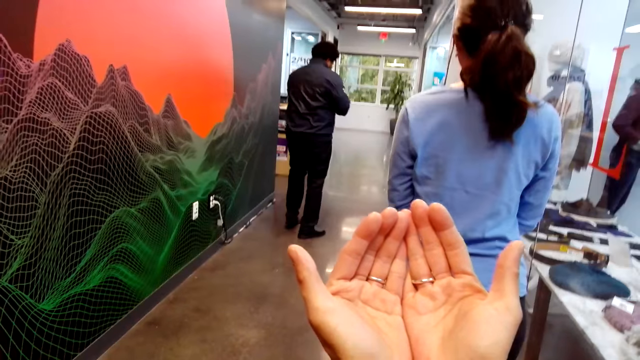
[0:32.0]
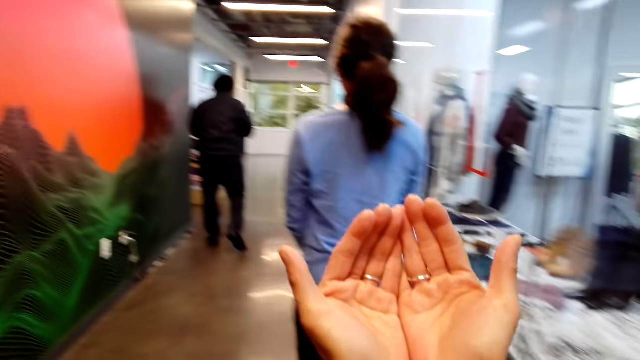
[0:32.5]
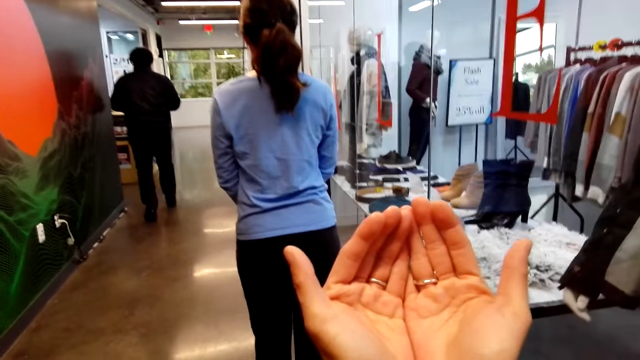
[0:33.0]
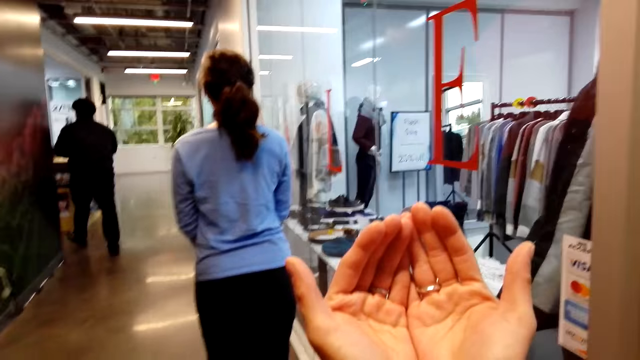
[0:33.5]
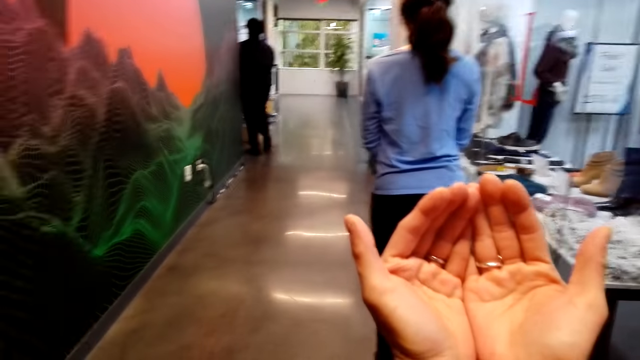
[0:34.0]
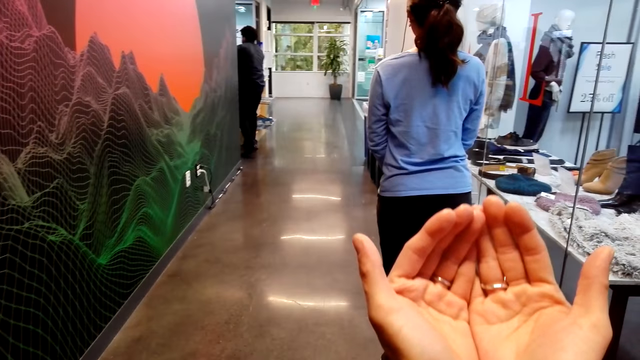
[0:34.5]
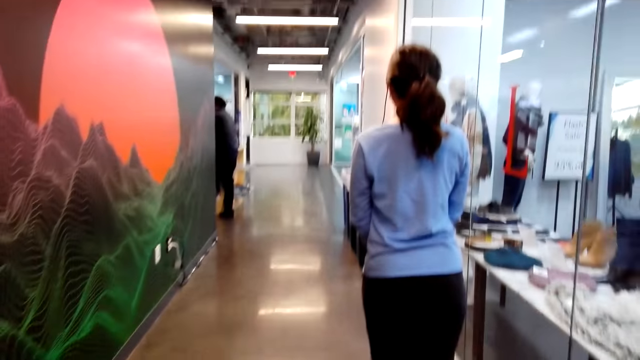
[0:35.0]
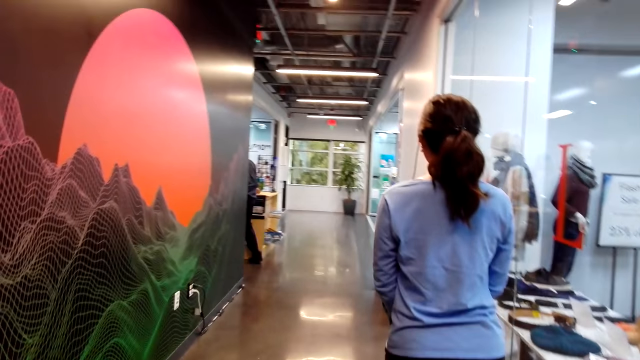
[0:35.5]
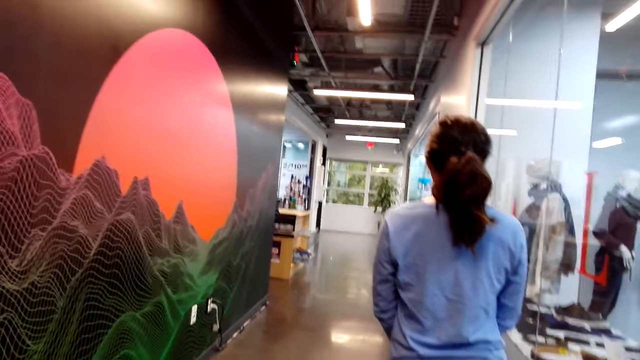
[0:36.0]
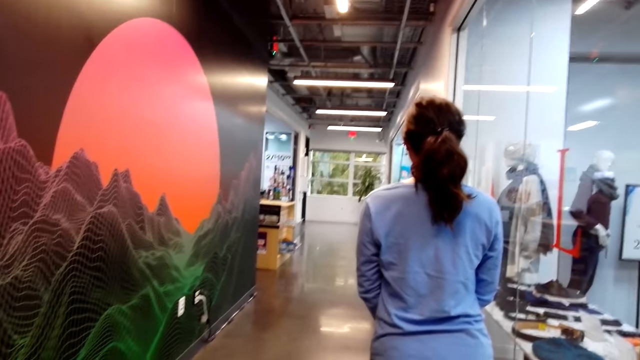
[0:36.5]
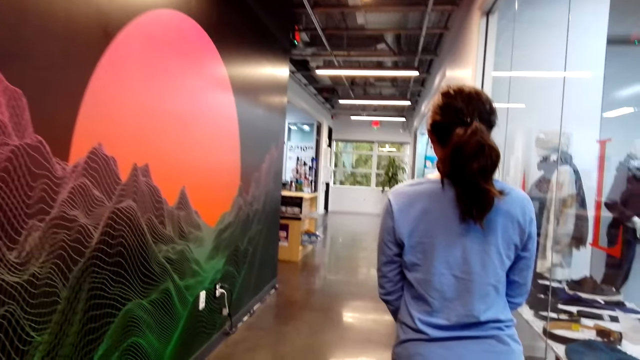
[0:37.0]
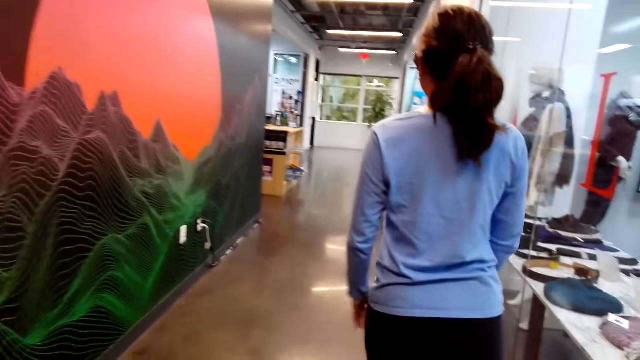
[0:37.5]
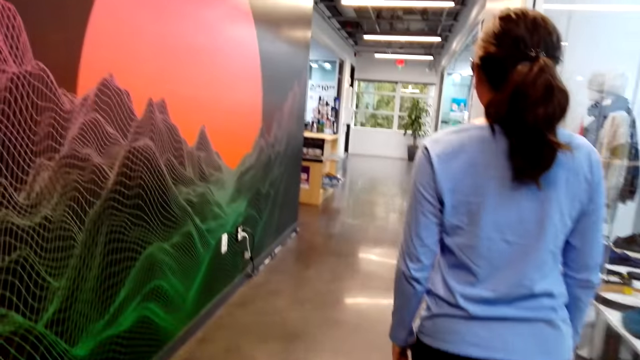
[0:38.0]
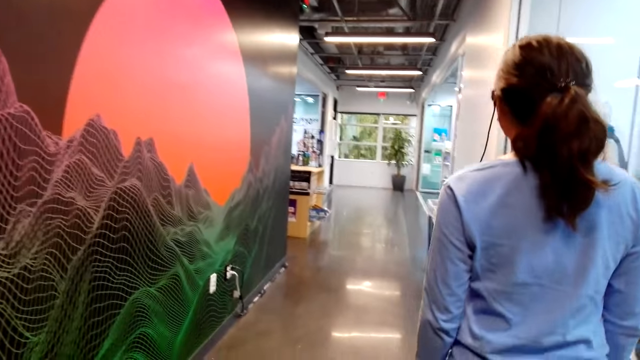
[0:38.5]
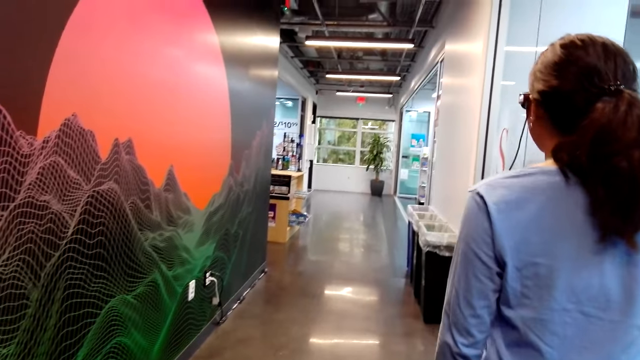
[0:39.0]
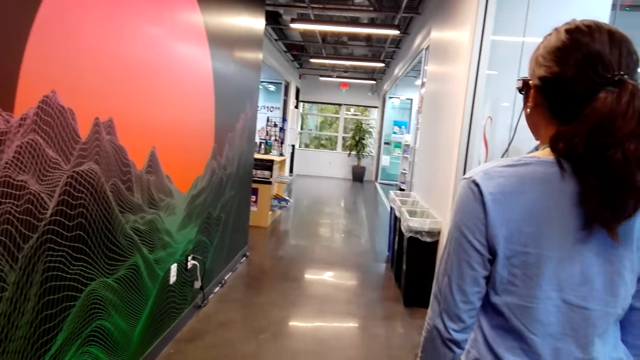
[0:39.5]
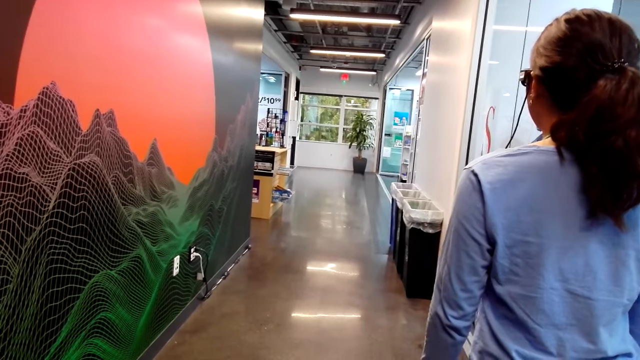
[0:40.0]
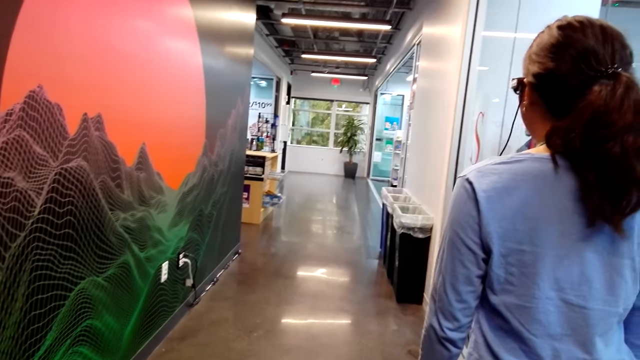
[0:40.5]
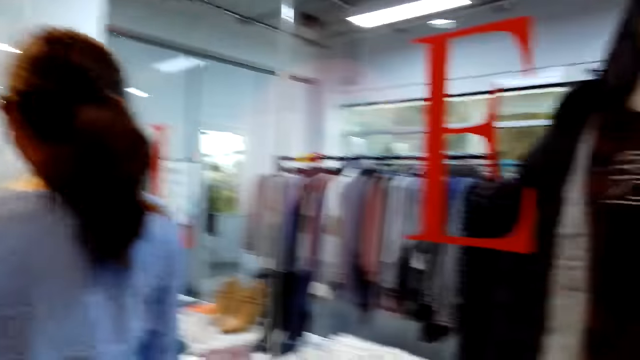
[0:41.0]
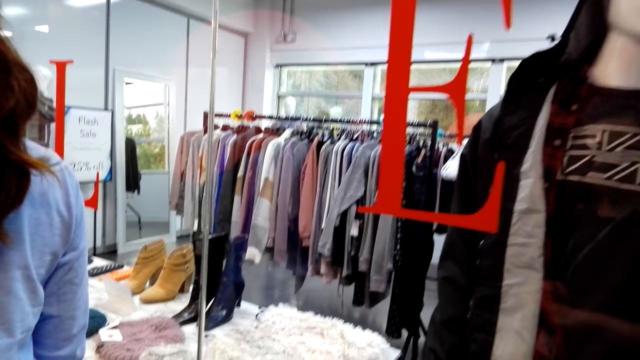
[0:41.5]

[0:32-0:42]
The camera wearer speaks, lowers hands, walks forward, and speaks. They look right.

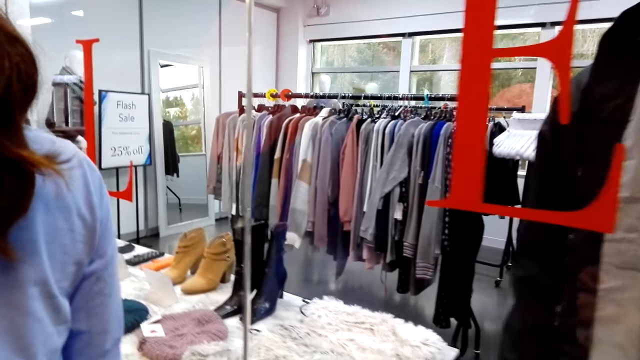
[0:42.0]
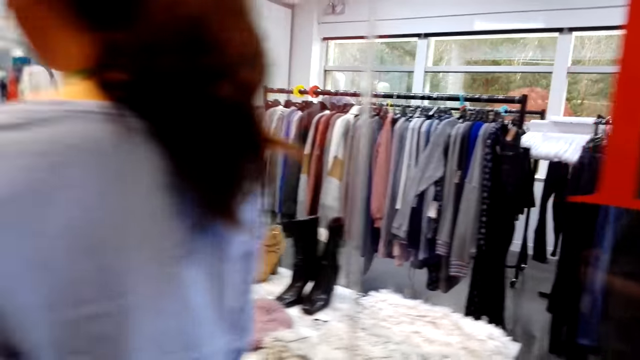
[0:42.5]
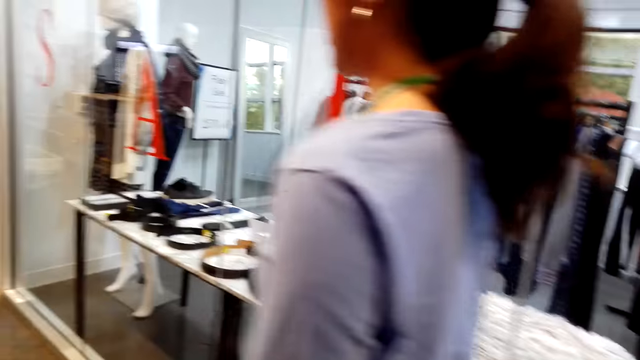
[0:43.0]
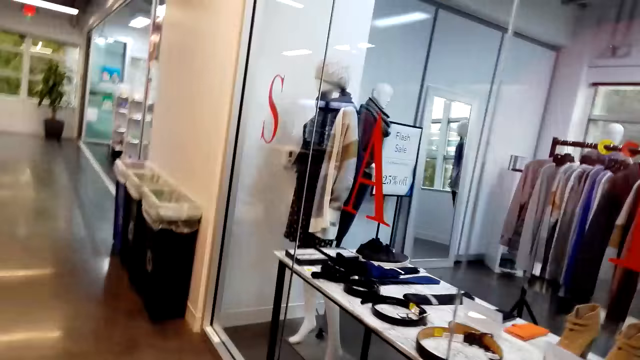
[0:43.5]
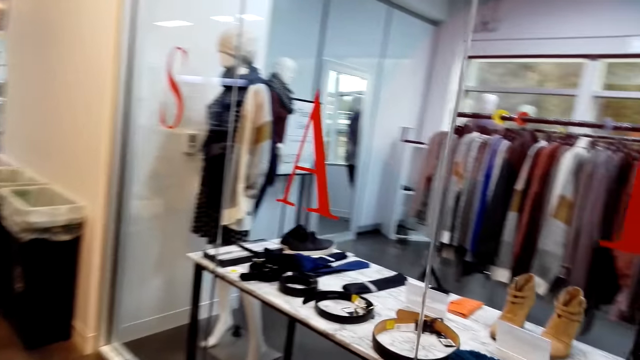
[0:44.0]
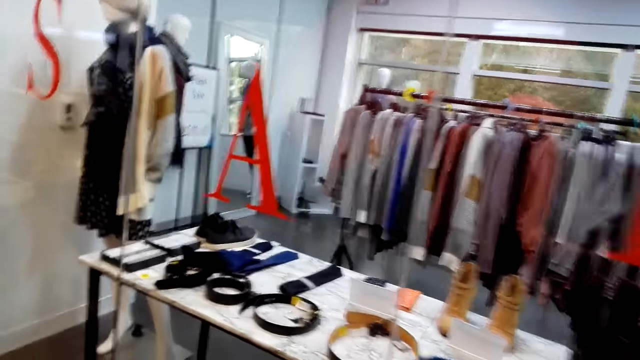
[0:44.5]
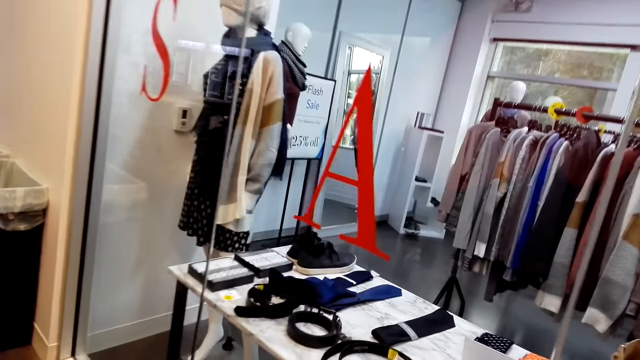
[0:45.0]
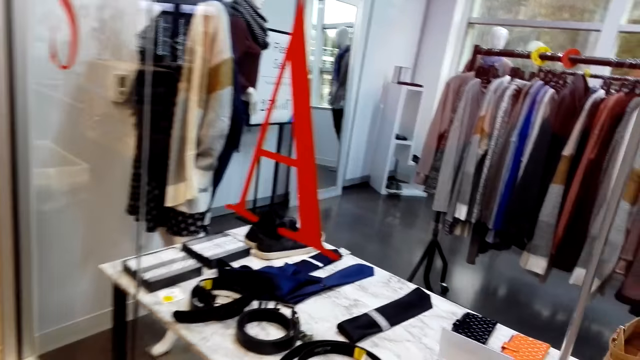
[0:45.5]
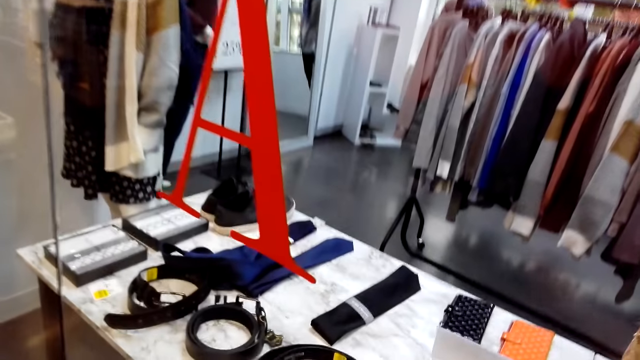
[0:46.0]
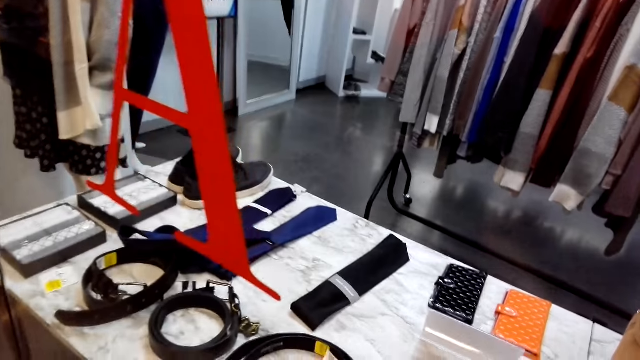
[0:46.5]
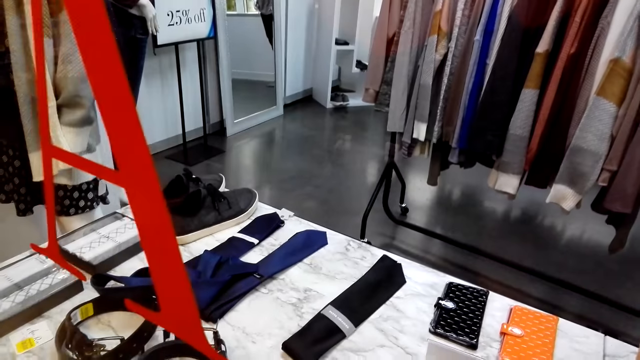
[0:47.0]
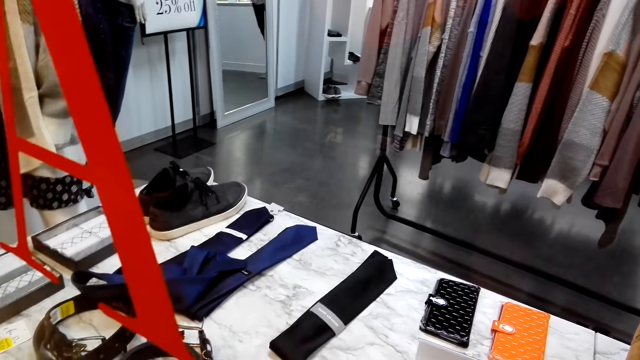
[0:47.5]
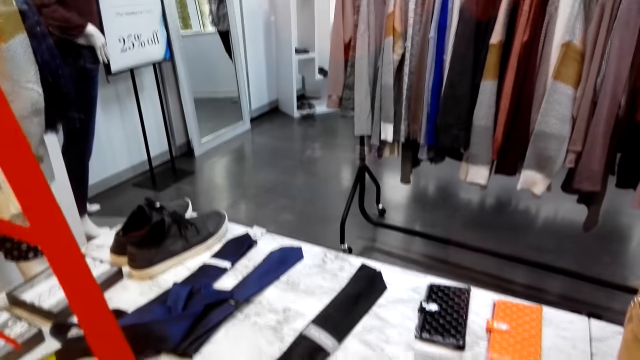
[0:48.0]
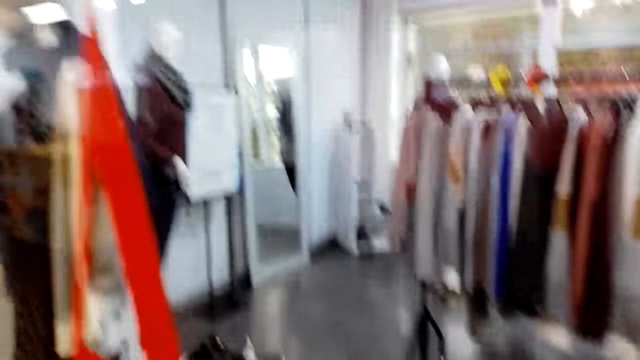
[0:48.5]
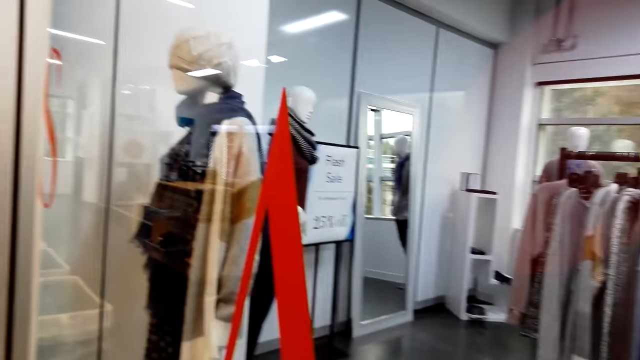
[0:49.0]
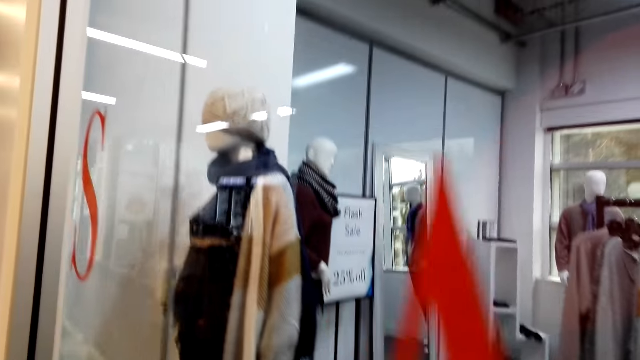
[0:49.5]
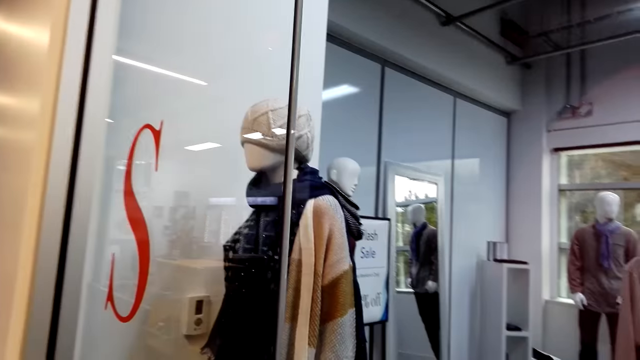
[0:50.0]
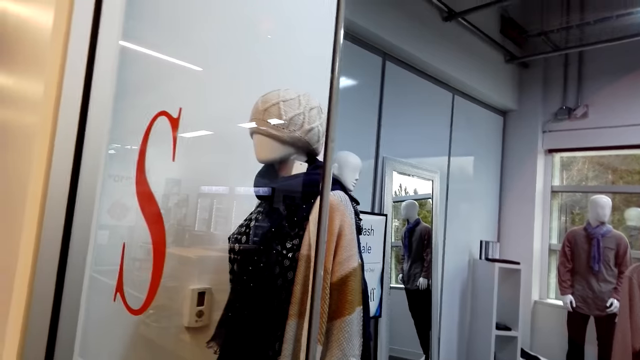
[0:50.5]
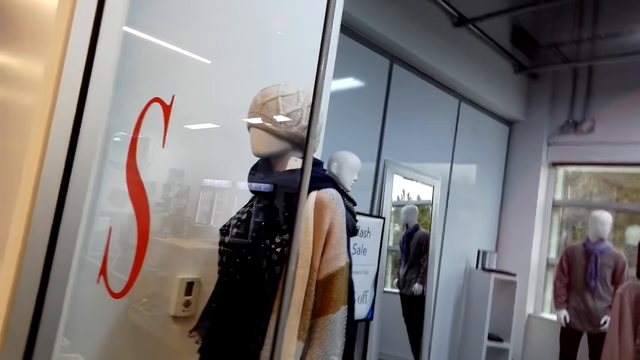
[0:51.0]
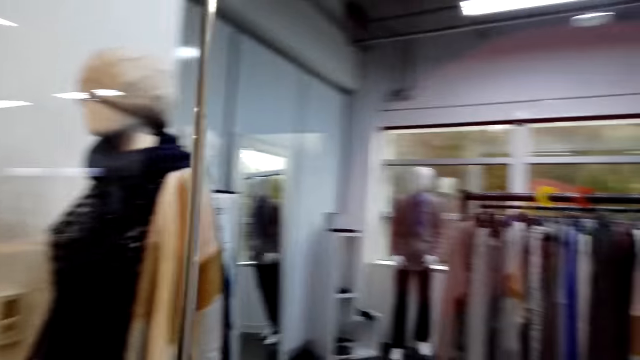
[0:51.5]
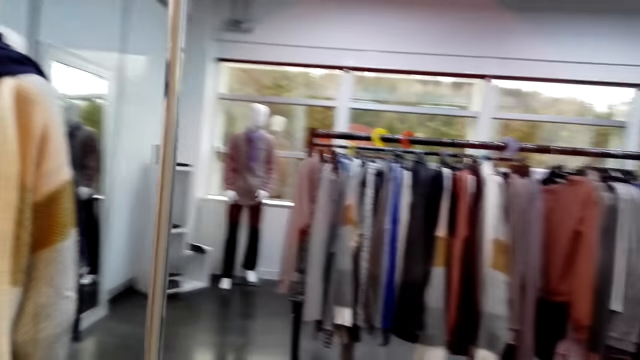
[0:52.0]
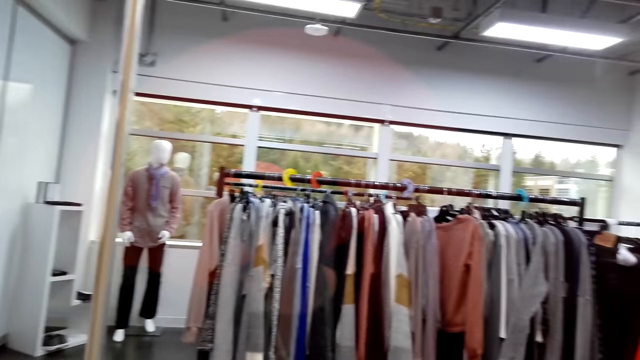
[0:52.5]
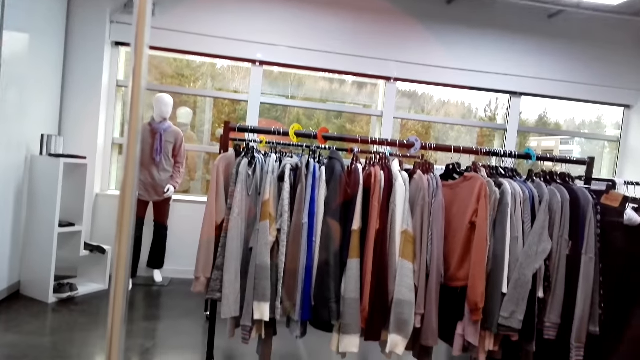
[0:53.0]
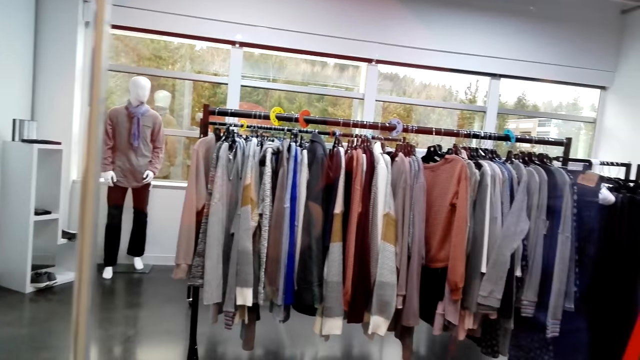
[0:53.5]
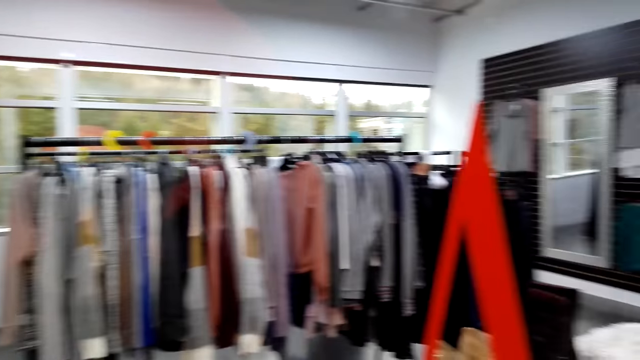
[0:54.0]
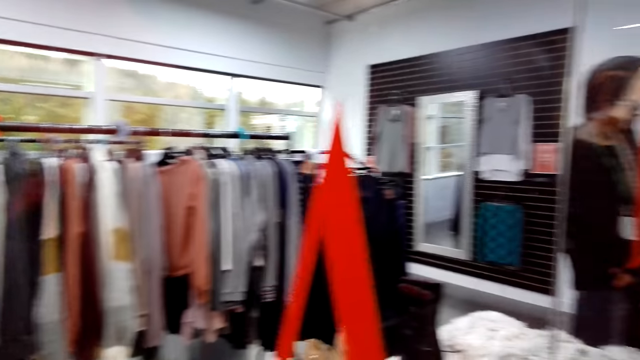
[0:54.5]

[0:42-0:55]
The camera wearer walks forward and walks past a woman. The woman moves around the shop. The camera wearer laughs and speaks. They speak again and look around.
